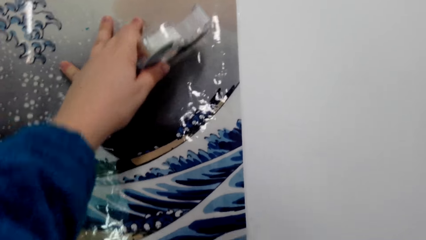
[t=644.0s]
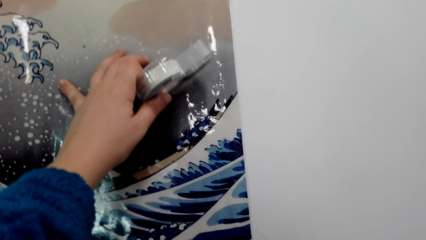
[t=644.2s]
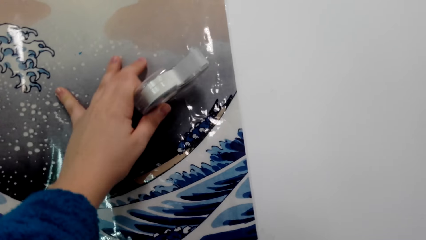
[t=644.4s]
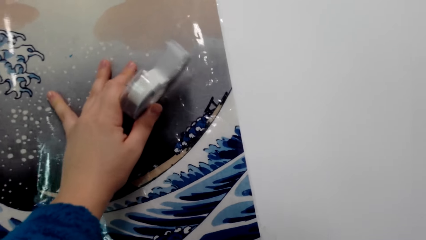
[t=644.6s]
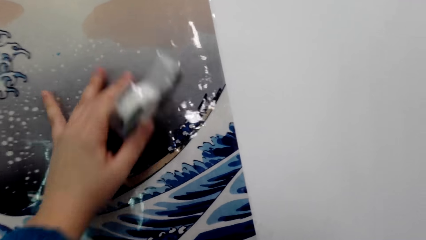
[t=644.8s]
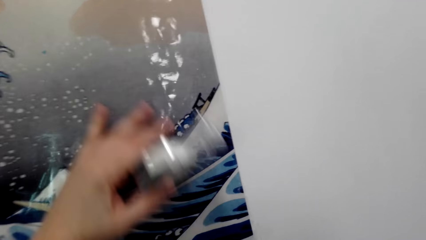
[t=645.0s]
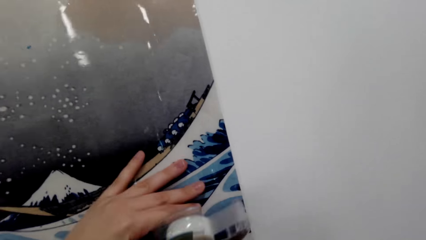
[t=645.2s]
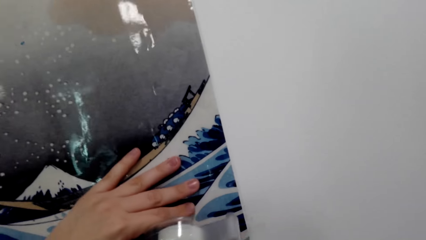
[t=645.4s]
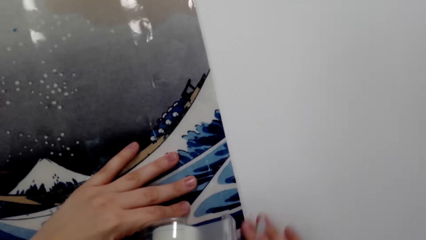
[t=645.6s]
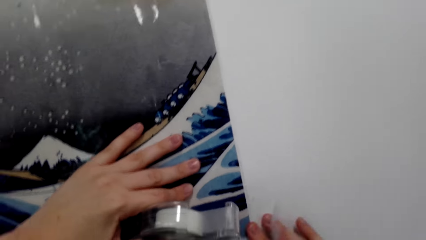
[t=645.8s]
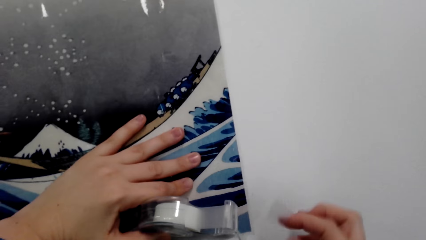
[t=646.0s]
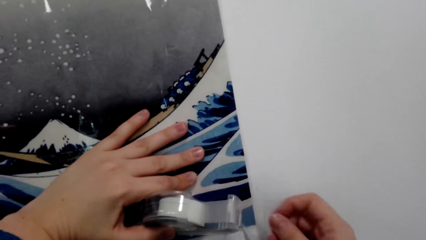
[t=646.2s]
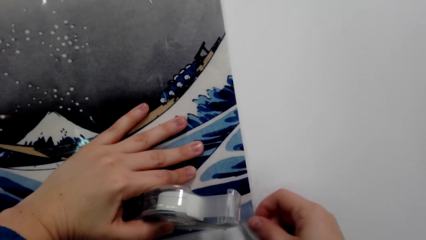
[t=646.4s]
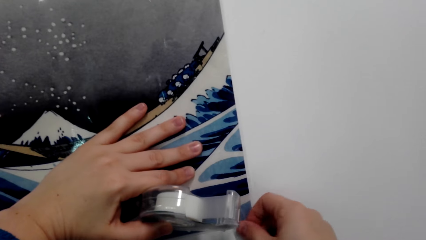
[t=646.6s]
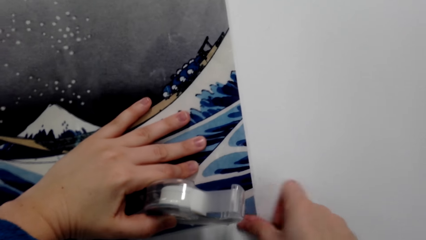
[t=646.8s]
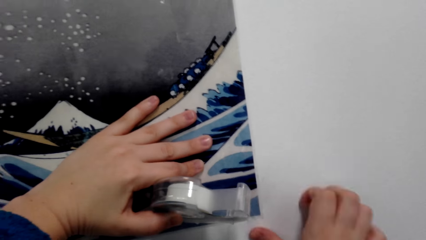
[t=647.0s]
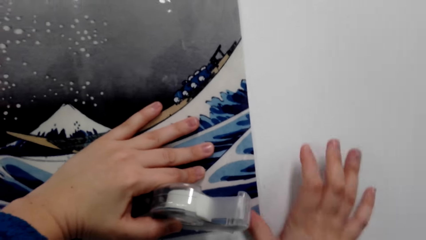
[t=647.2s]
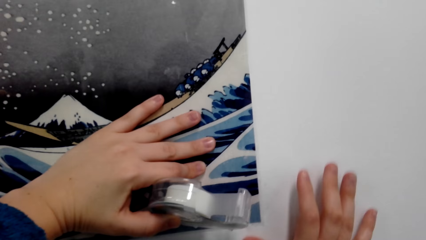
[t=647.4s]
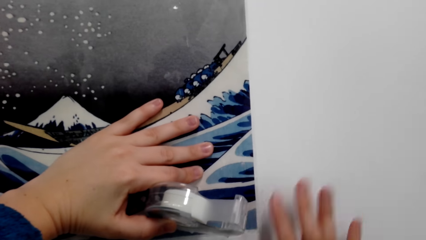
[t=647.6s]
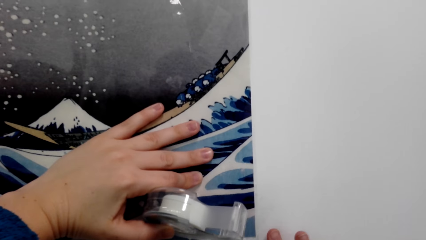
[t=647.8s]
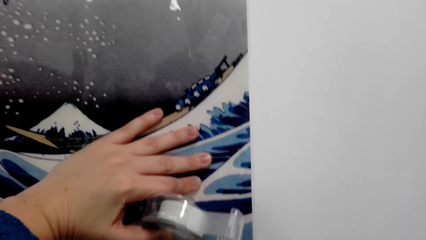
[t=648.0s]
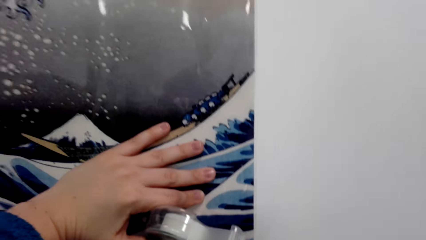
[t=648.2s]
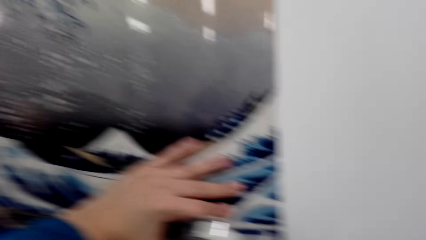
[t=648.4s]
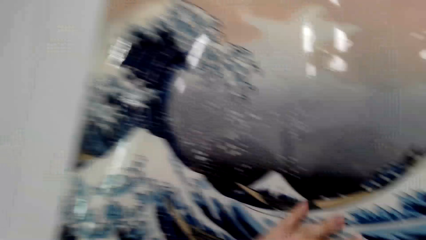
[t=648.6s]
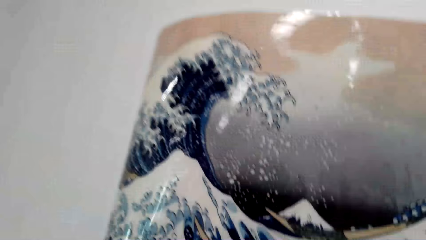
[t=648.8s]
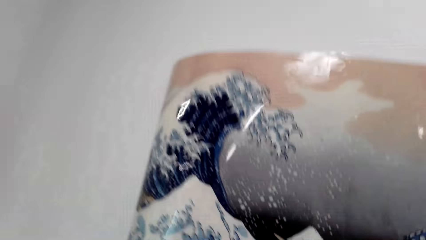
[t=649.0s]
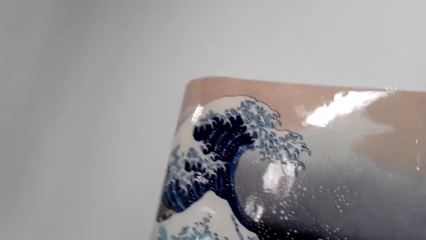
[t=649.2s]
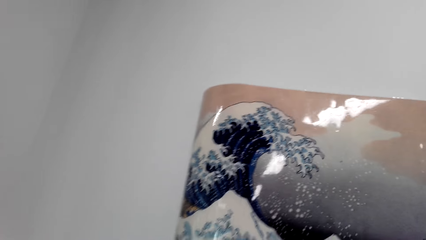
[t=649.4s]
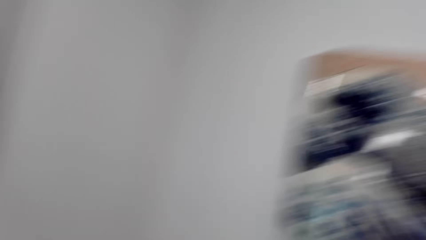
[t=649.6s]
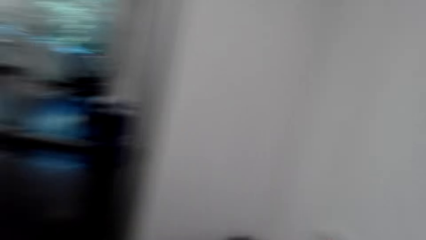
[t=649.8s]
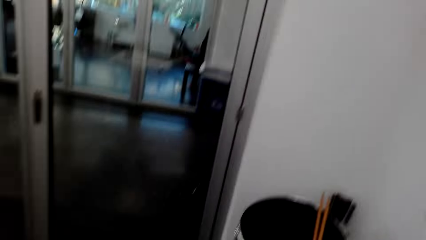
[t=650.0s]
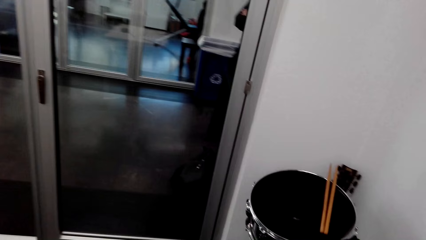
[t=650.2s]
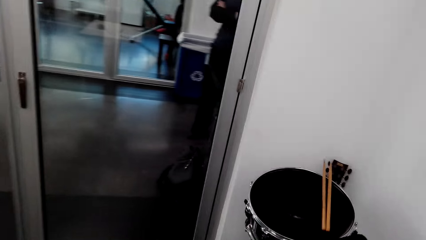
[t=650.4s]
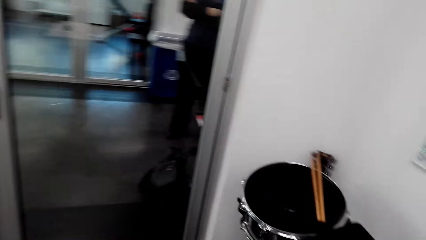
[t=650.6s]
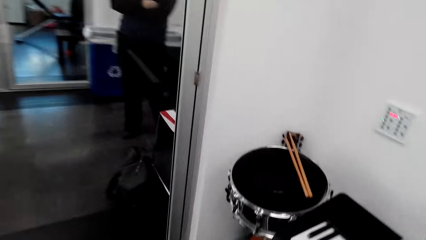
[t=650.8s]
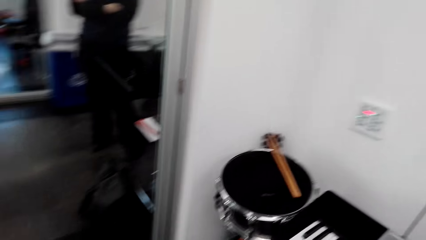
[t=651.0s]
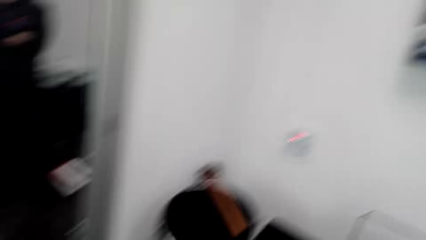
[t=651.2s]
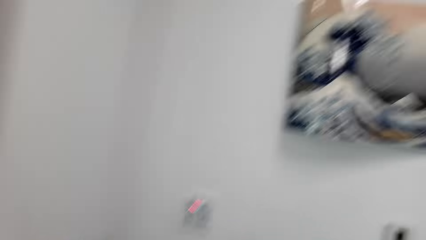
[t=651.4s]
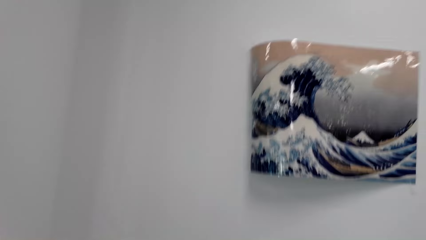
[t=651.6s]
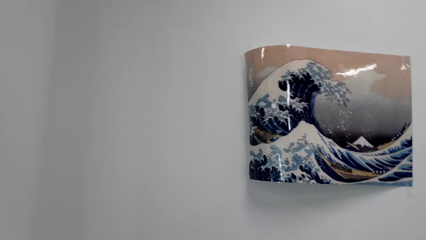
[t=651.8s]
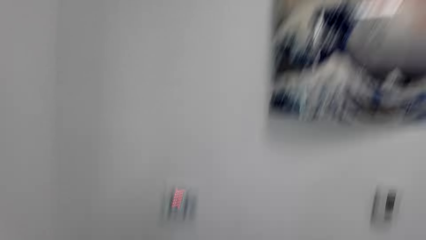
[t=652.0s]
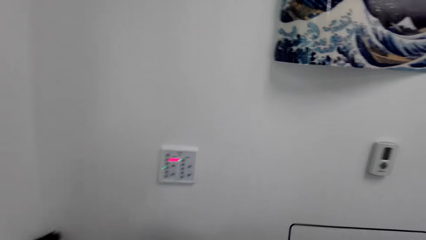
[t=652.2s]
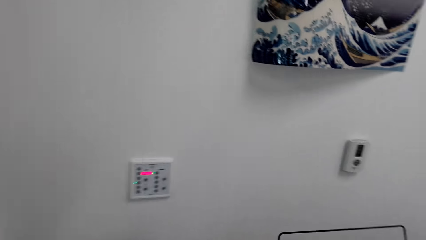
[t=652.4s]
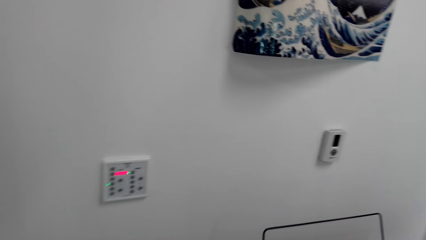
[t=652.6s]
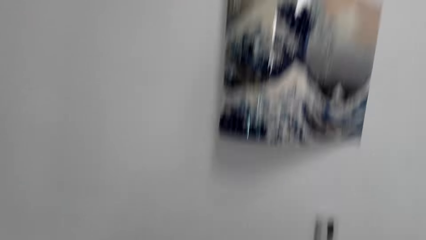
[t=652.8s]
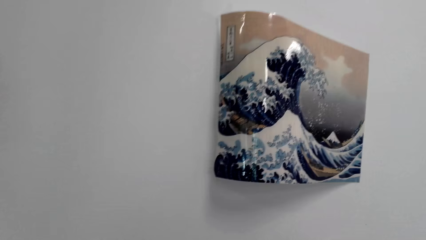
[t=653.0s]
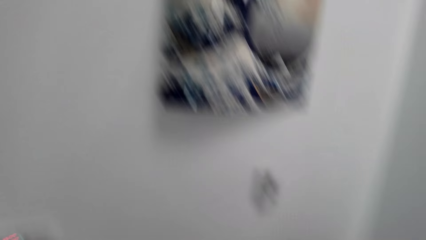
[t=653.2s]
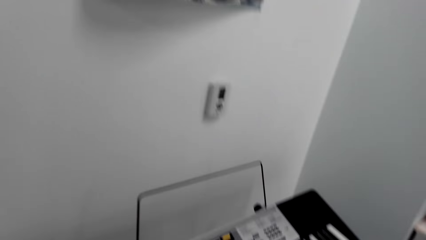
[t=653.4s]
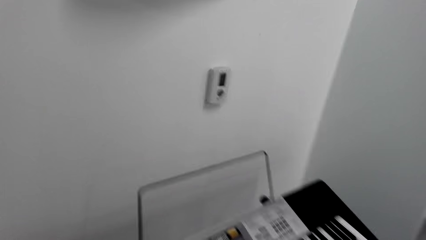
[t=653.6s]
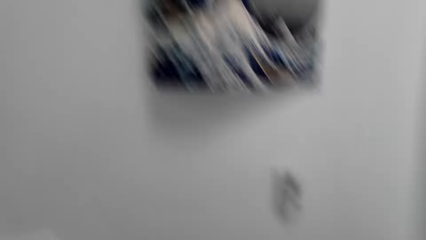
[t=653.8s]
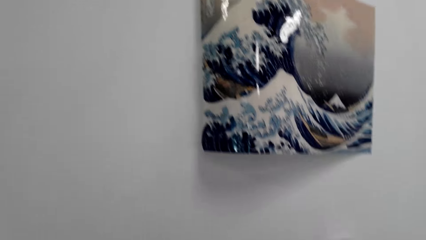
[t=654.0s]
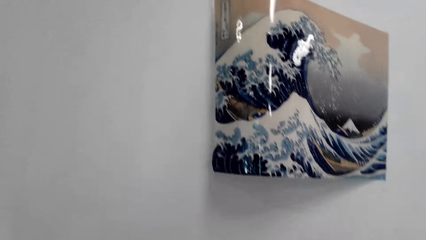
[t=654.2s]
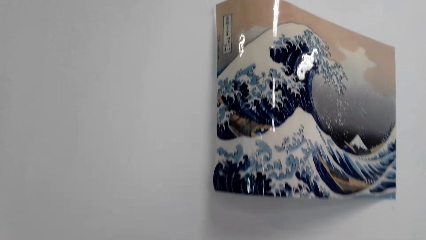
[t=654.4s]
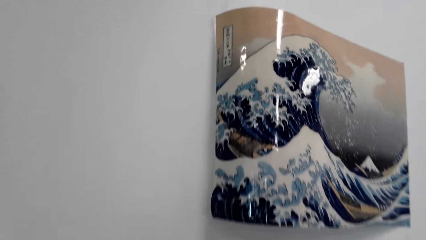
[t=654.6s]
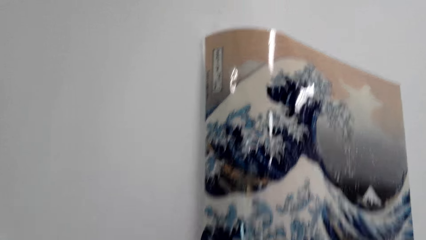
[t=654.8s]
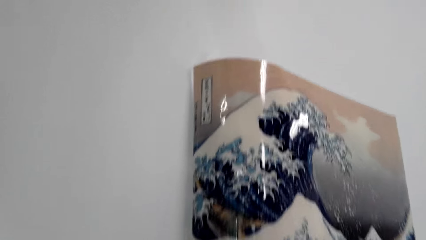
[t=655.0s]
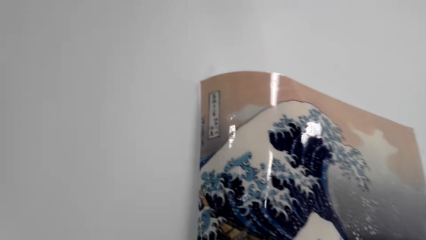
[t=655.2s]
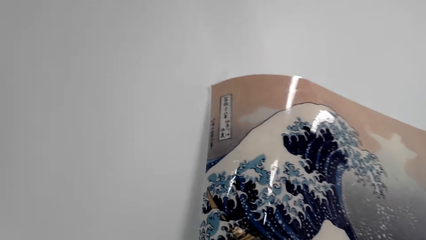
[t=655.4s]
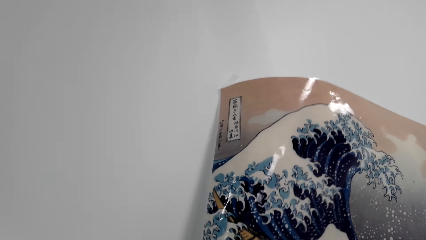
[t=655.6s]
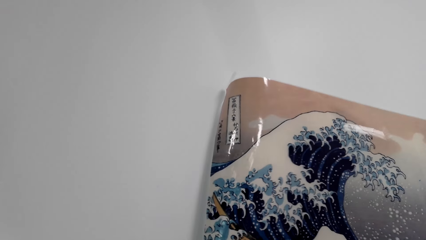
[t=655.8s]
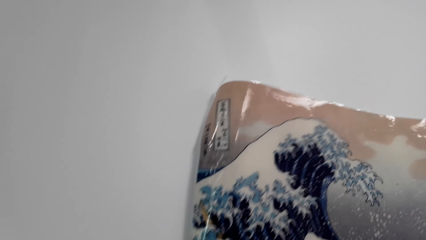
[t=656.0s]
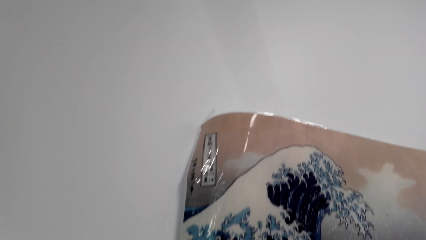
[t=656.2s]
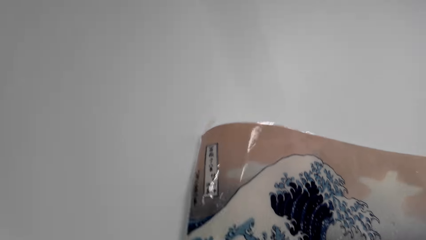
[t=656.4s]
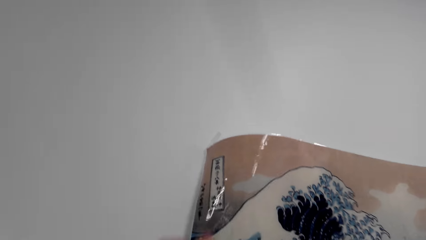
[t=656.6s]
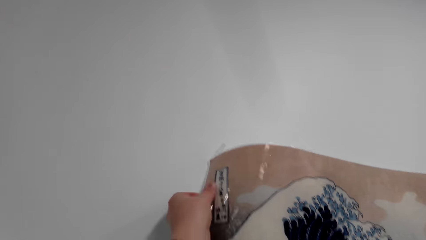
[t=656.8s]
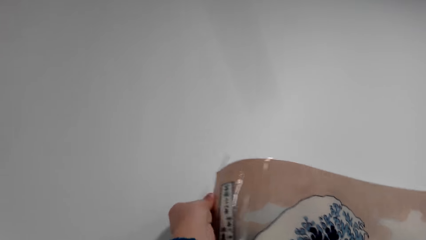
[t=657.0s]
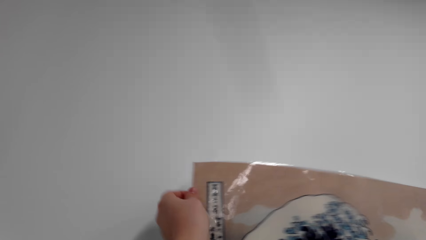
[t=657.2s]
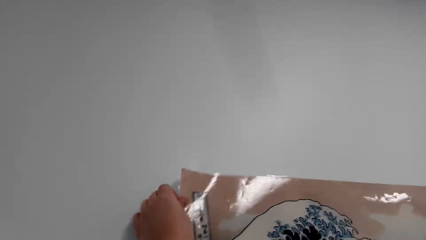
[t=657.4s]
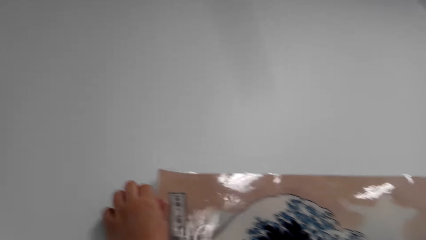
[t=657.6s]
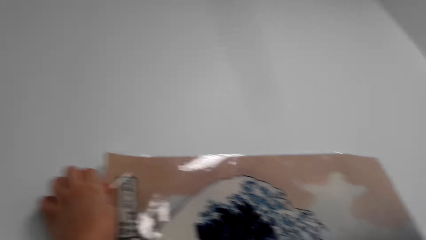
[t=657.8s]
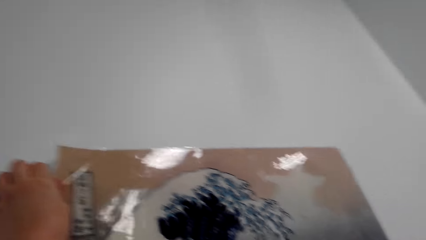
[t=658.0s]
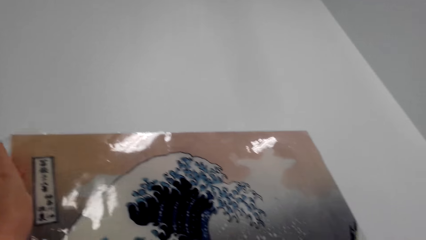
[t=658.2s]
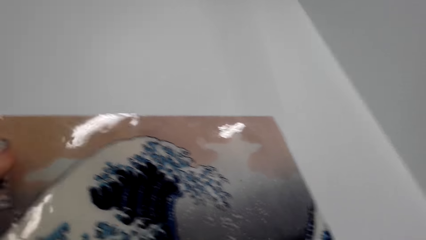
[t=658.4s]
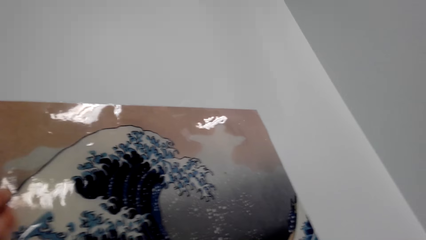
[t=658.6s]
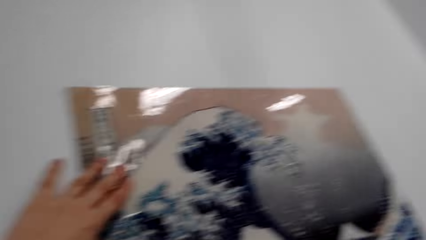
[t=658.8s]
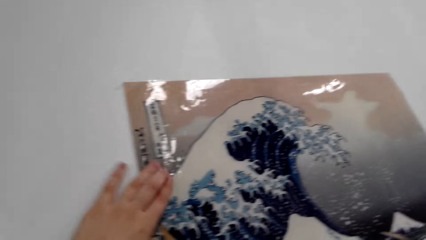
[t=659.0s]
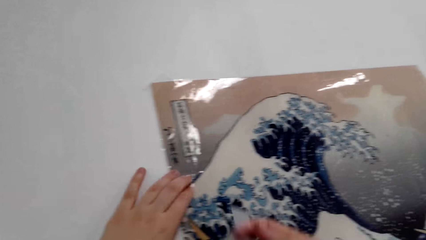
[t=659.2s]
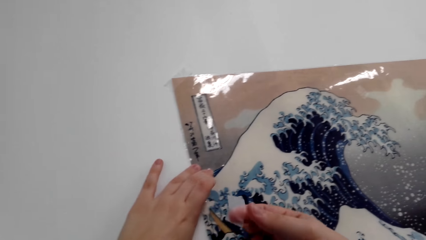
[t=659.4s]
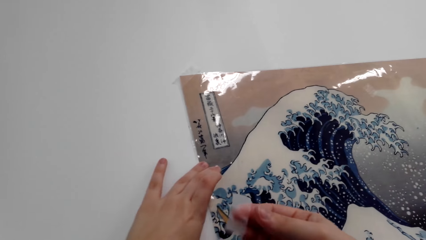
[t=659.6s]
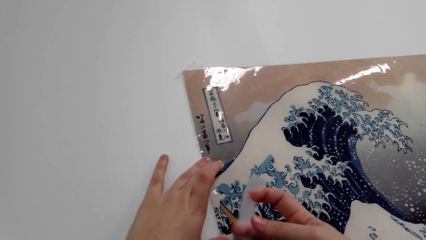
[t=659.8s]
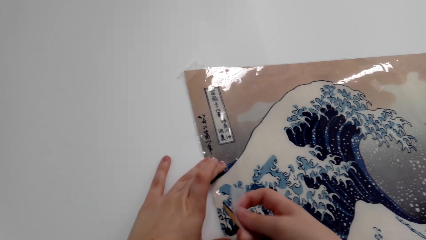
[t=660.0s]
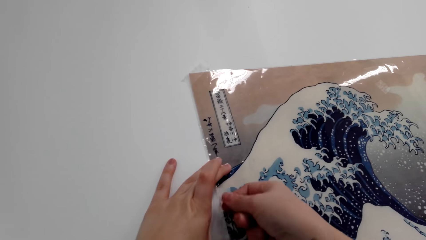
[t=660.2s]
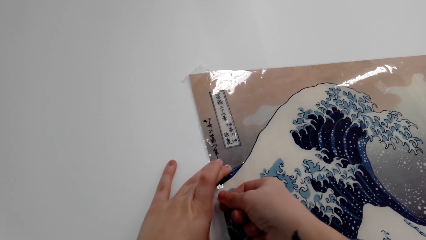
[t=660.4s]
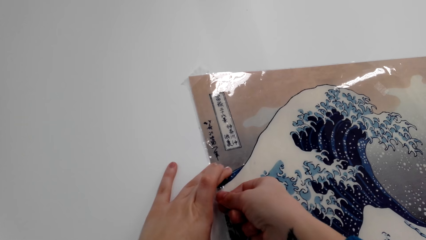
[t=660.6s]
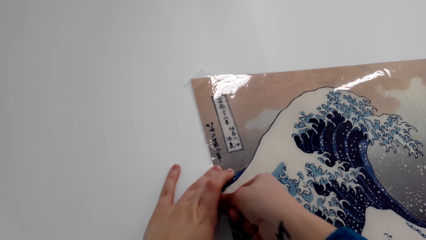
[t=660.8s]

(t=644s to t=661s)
The camera wearer holds the painting art against the wall. They hold tape. They stick the tape on the painting art. They hold the tape. They press the tape on the painting art. They hold the tape. They gaze at the painting art on the wall. They look away. They look around. They gaze at the painting art on the wall. They stick the wall art with a sellotape. They adjust the painting art on the wall. They stick tape on the painting art.
